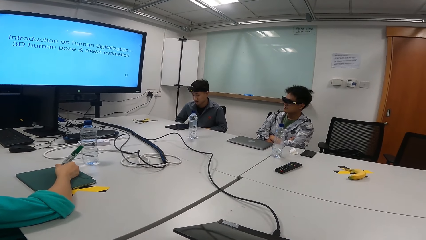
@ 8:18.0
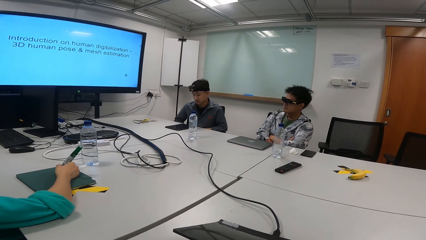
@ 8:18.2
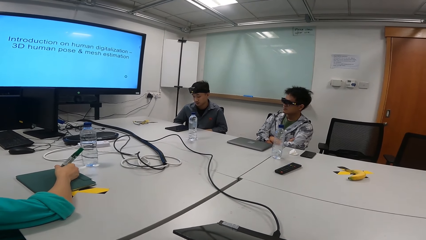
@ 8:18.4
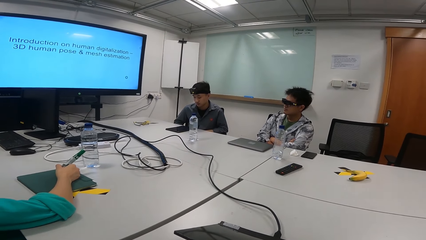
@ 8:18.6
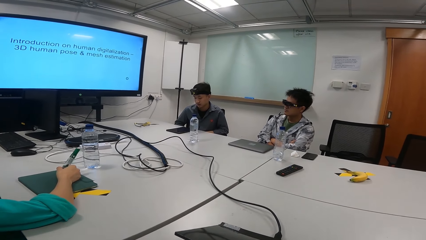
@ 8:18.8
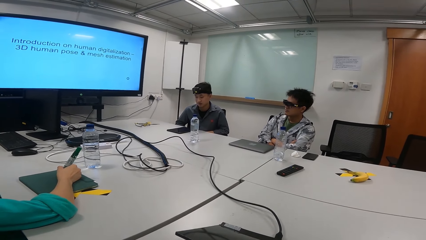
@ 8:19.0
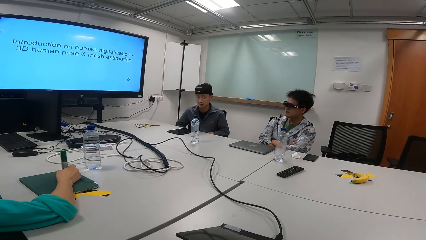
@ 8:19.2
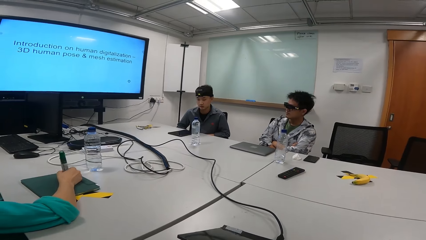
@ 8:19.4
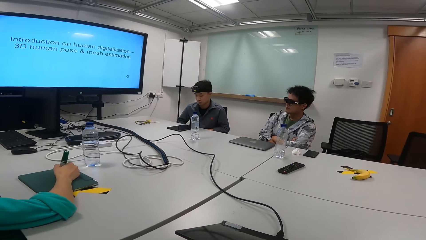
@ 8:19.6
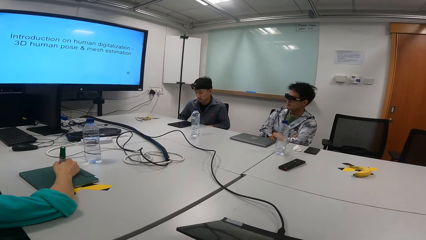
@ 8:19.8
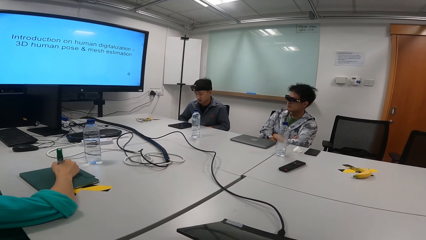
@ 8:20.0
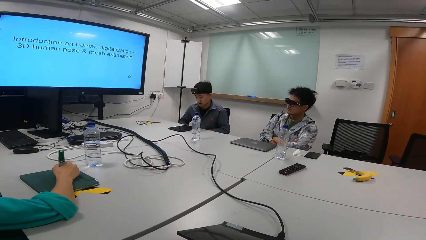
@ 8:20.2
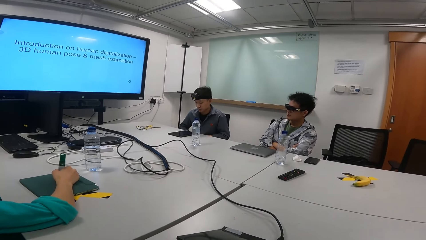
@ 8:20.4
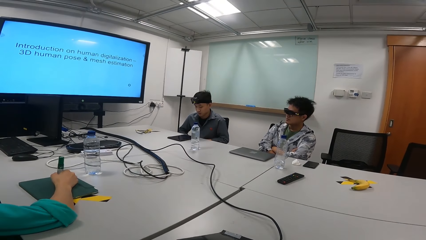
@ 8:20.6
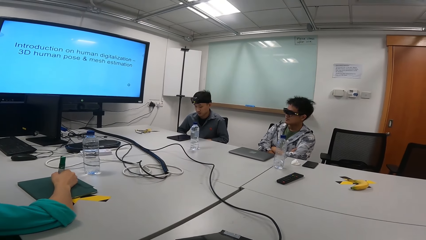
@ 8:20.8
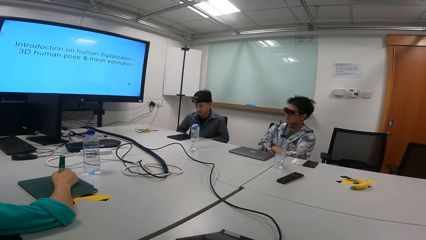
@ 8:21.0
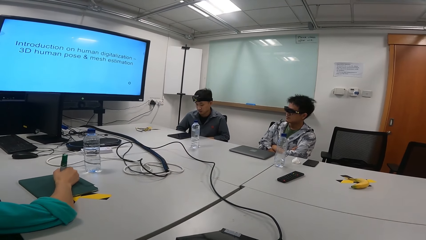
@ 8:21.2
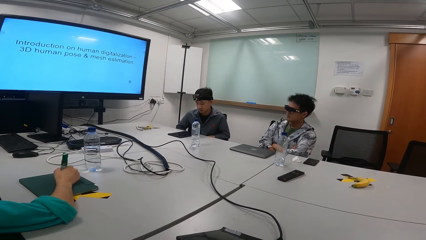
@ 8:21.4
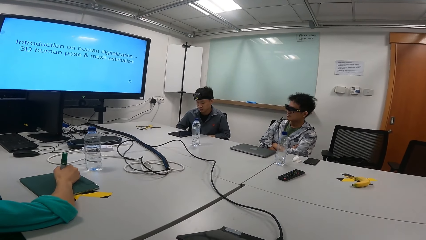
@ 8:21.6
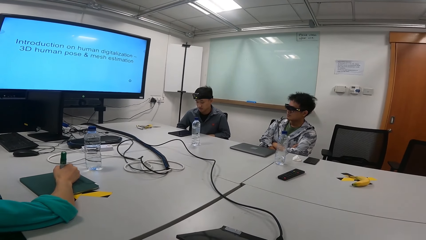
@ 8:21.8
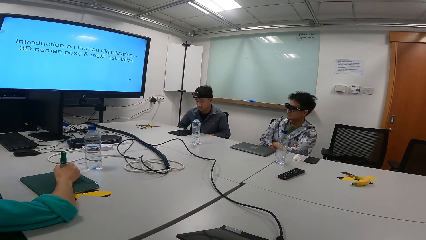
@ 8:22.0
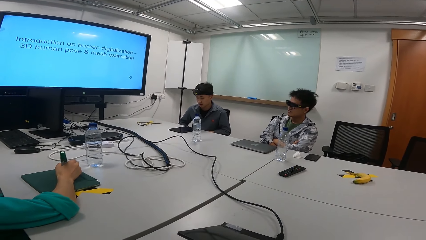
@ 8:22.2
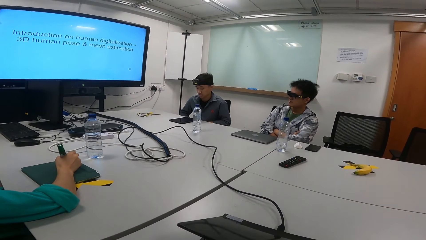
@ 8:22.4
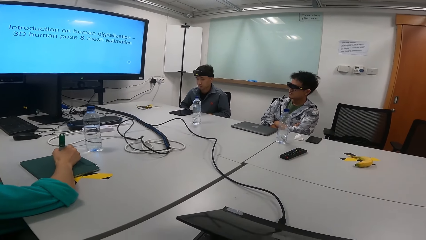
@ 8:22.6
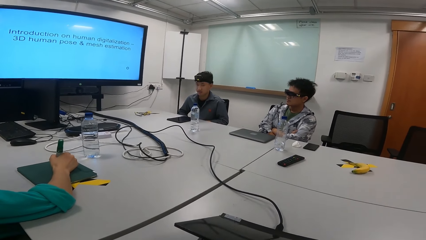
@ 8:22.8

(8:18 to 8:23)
The person is writing.

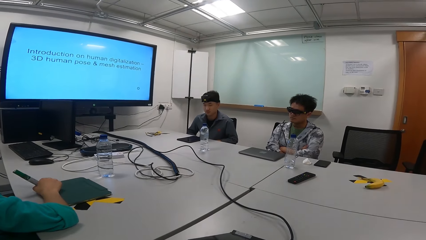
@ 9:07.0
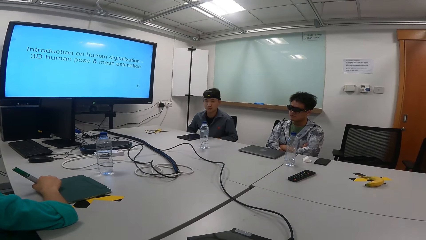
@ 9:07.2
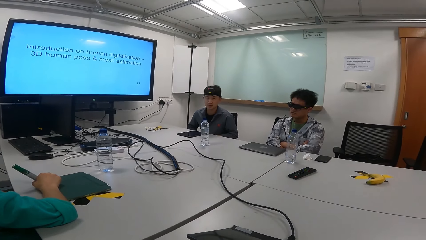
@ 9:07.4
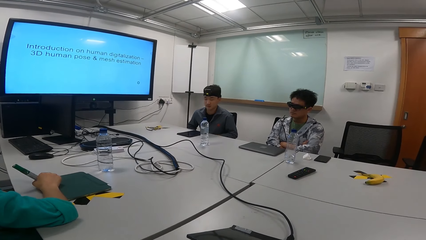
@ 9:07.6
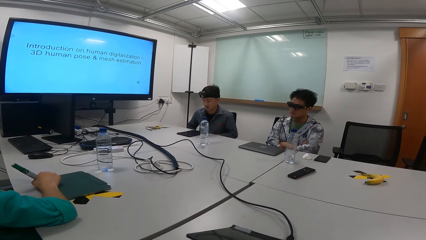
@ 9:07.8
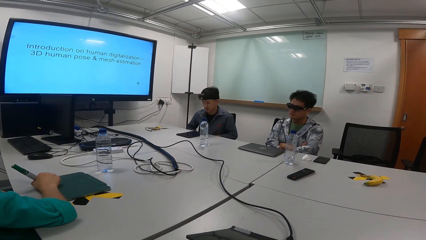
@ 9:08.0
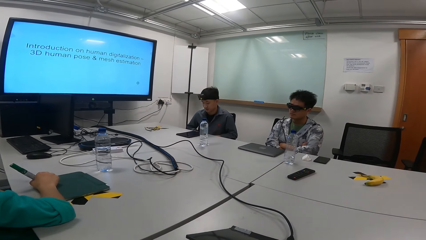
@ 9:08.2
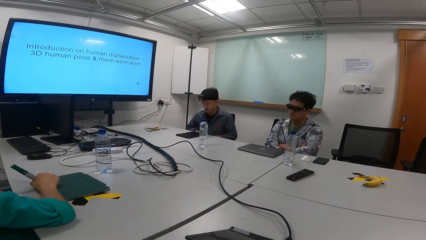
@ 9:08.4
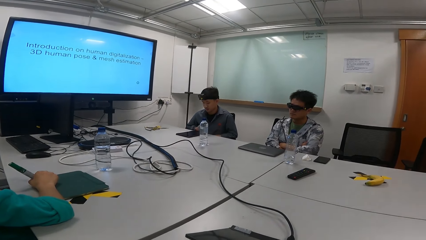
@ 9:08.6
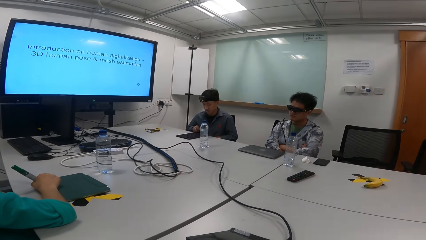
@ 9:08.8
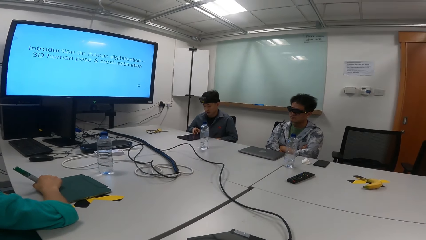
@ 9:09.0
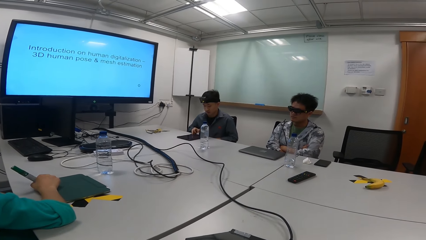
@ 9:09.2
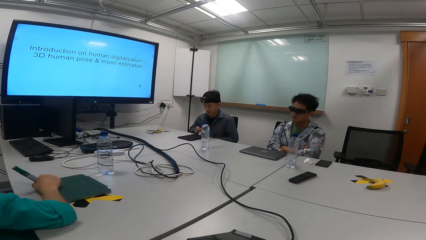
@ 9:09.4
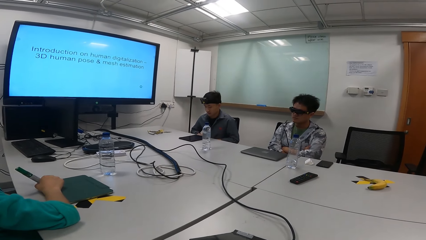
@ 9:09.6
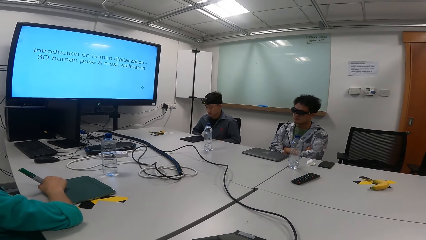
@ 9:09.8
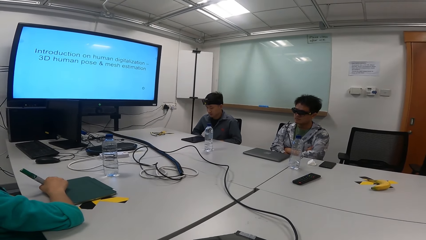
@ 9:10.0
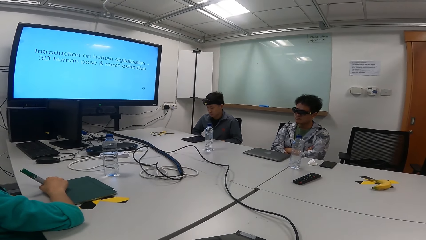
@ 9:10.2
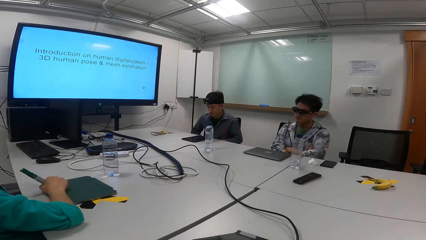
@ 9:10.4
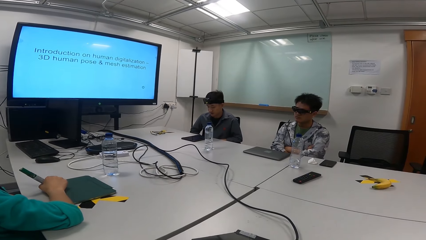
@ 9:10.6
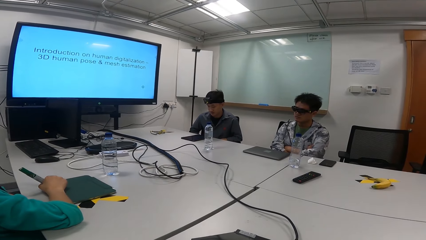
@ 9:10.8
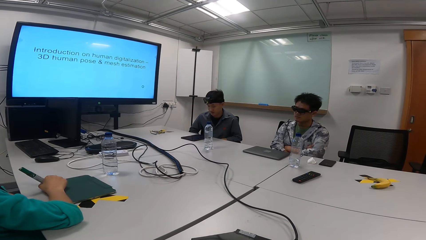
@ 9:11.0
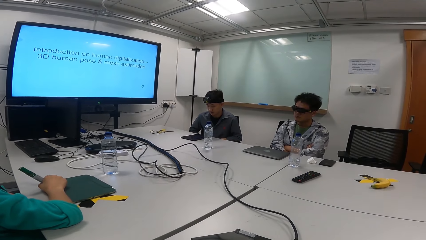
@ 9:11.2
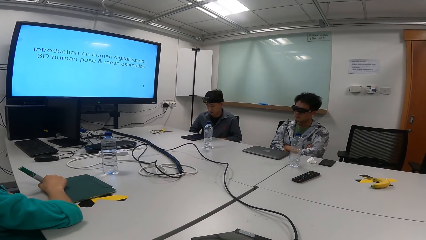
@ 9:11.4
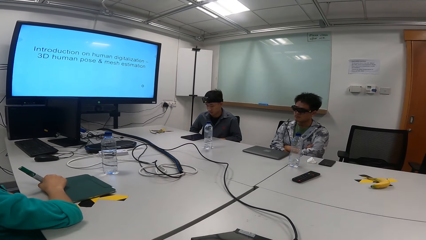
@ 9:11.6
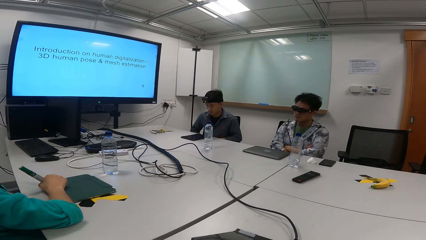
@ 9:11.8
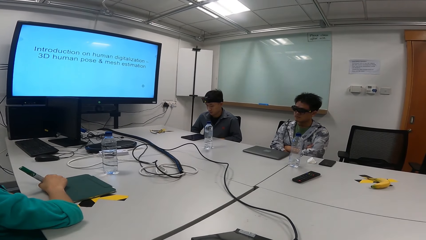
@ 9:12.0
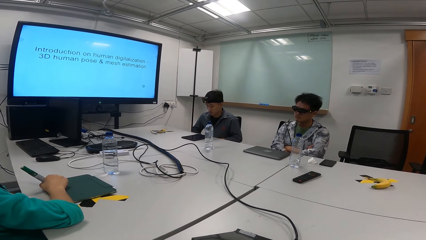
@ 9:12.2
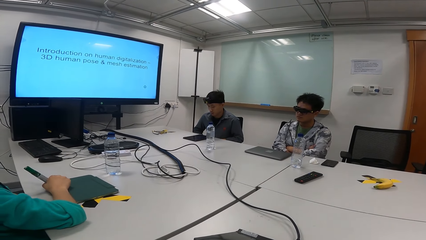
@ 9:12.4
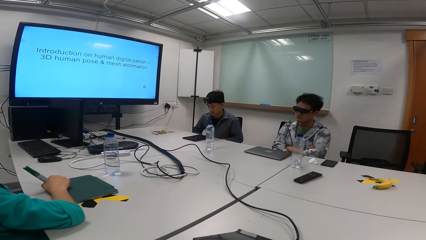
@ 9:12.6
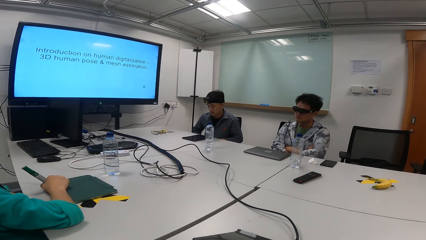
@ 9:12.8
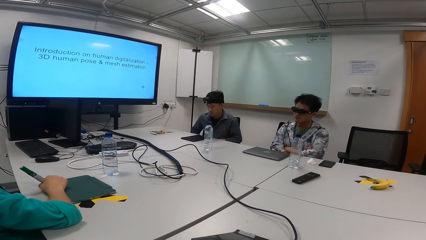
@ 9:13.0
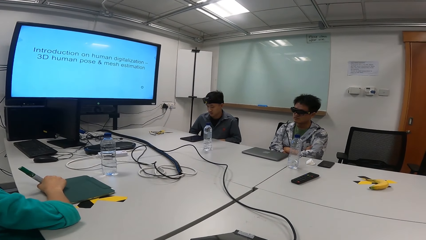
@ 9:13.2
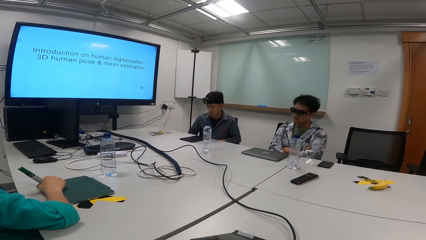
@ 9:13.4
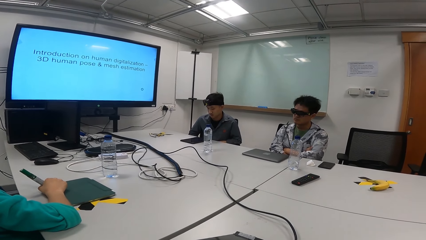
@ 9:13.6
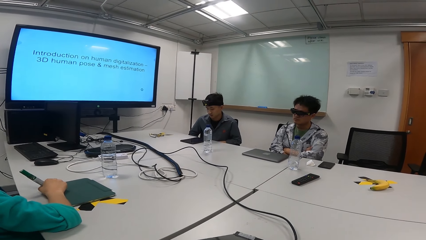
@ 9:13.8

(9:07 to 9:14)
A man touches the phone.

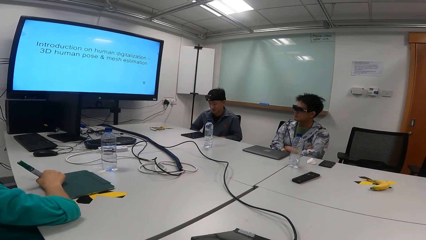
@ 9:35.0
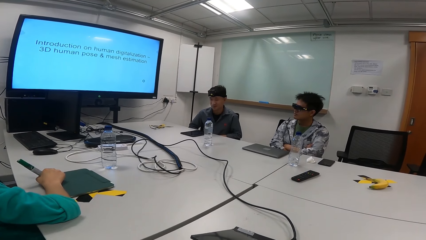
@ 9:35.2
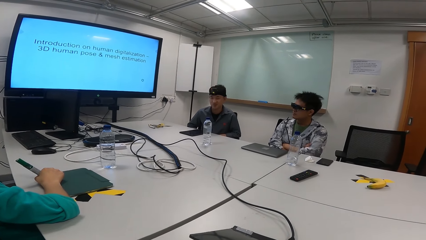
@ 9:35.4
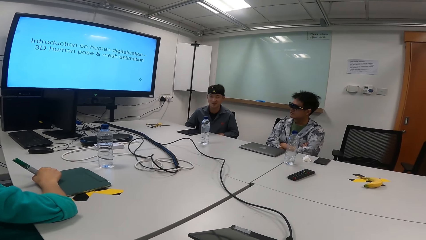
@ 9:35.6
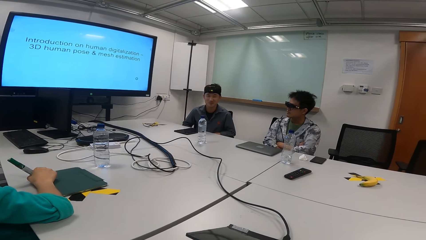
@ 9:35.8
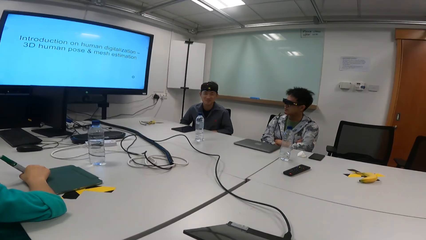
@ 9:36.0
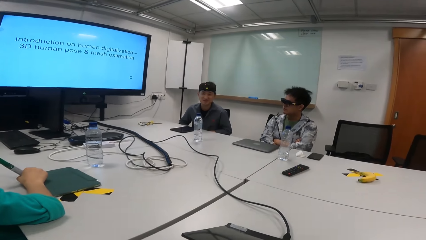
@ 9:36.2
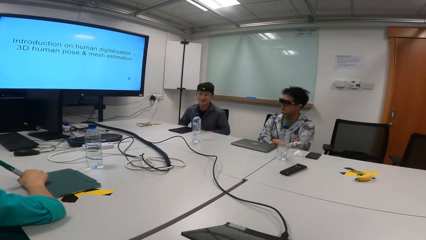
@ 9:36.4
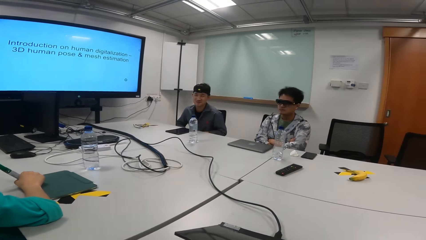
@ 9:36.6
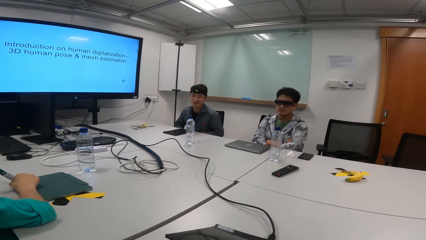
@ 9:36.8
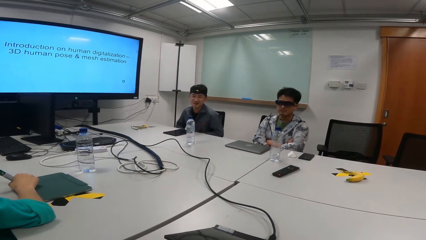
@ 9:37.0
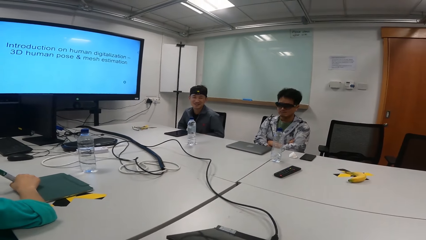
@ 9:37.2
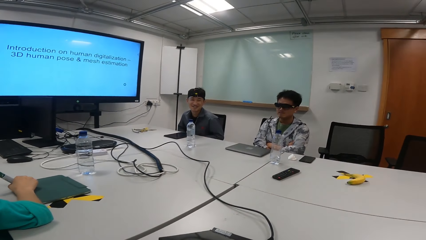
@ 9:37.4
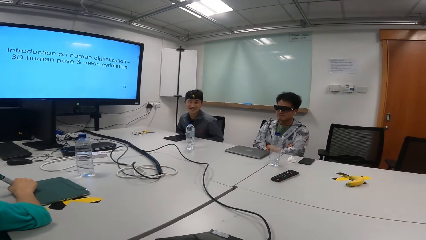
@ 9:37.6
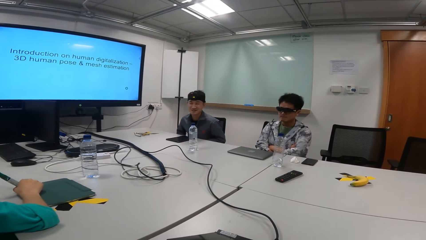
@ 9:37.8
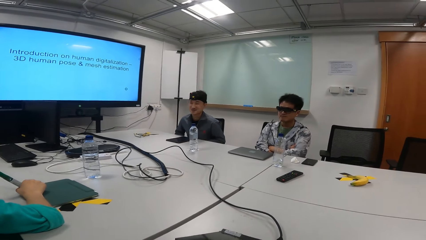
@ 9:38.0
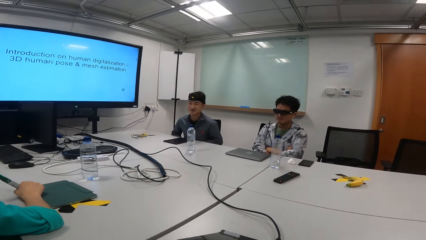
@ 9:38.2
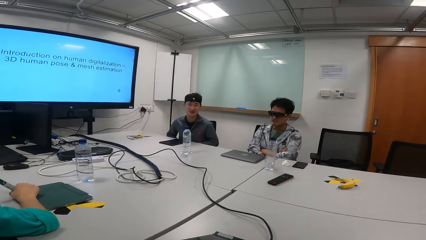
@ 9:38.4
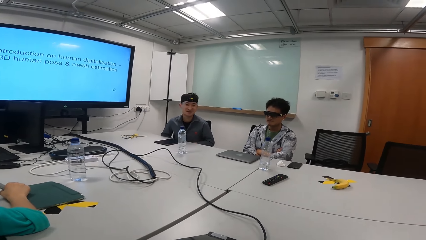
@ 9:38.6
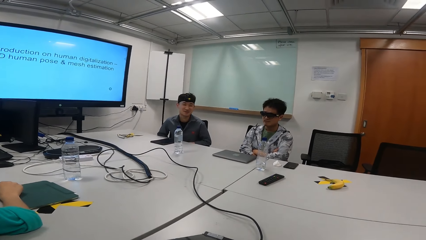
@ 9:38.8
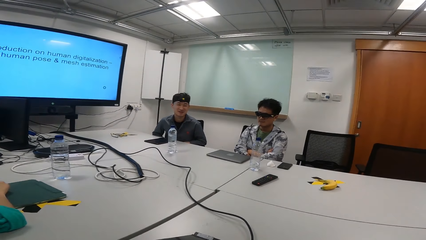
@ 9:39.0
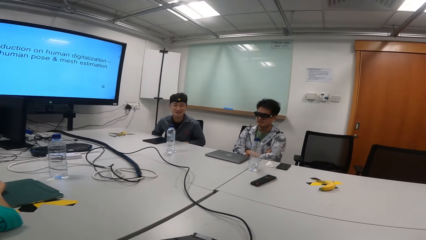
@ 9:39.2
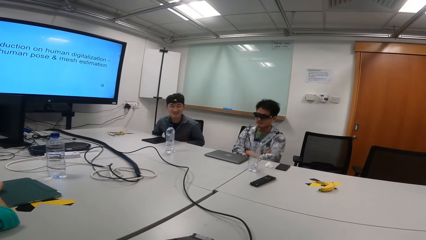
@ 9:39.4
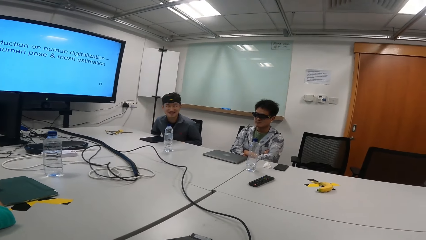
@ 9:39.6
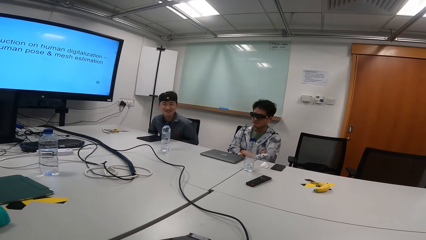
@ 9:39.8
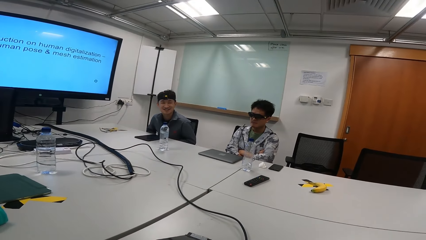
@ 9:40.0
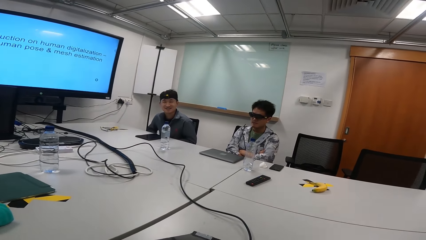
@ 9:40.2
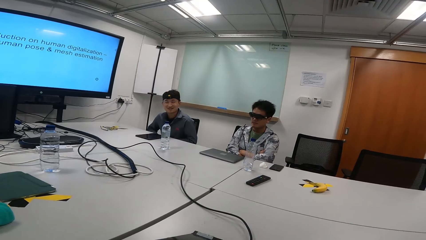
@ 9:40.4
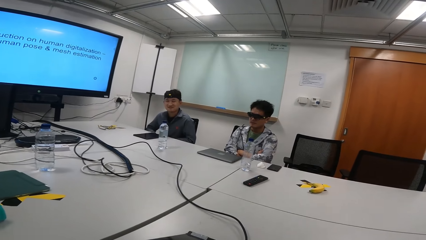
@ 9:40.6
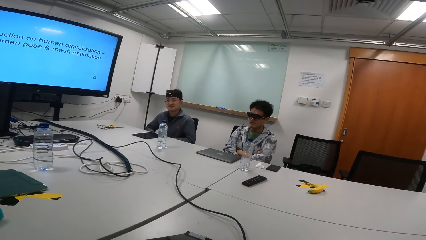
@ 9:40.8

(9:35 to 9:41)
The camera wearer interacts with a man. The man shakes his head.
